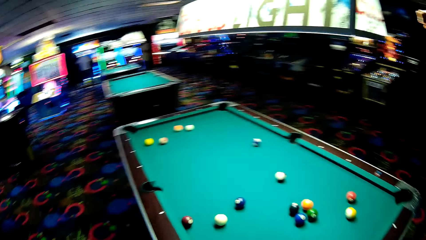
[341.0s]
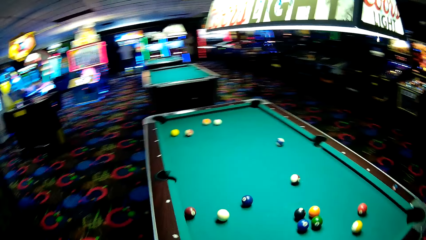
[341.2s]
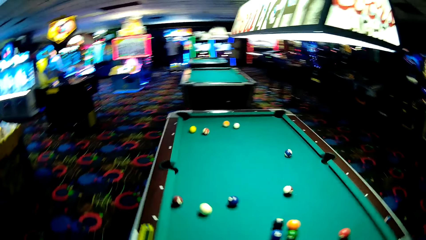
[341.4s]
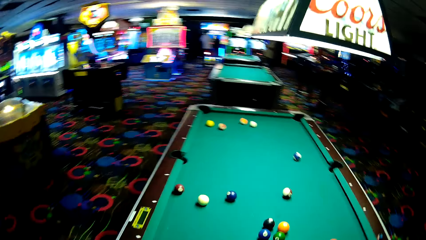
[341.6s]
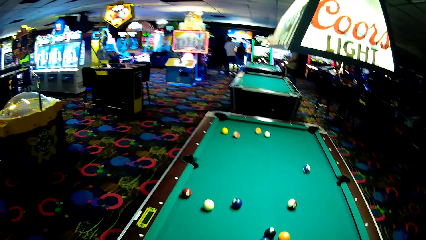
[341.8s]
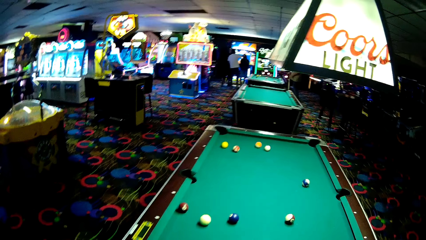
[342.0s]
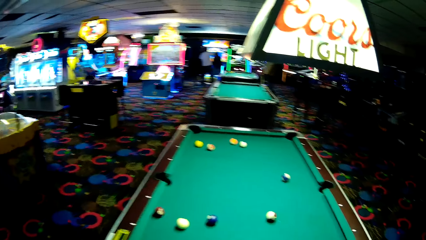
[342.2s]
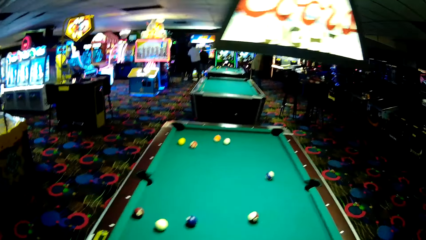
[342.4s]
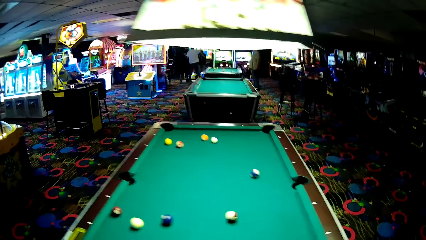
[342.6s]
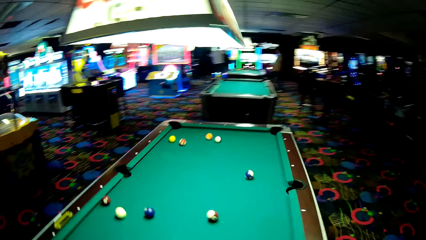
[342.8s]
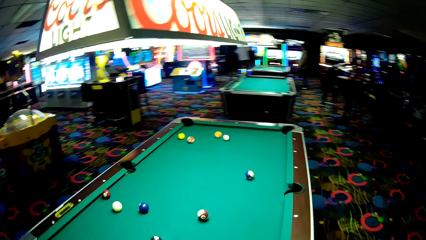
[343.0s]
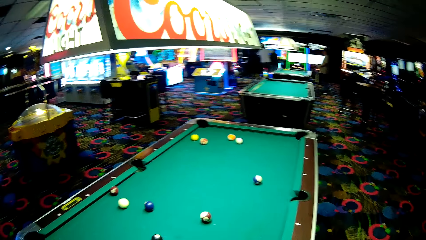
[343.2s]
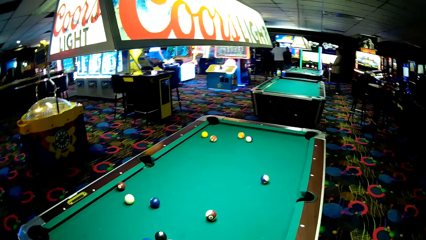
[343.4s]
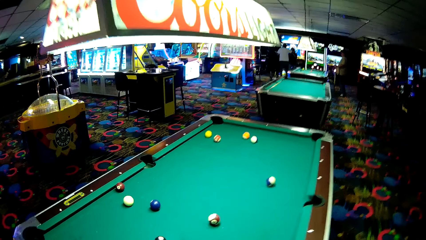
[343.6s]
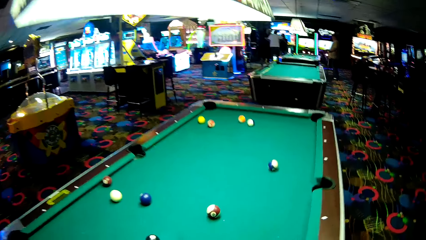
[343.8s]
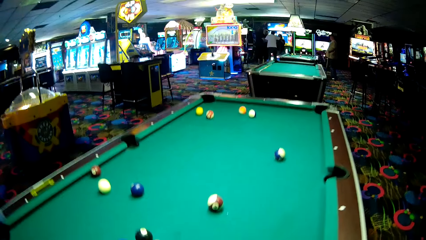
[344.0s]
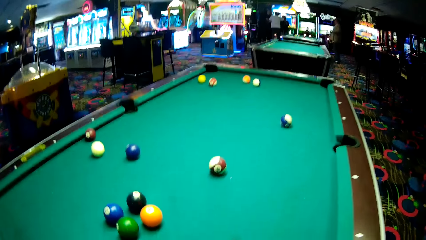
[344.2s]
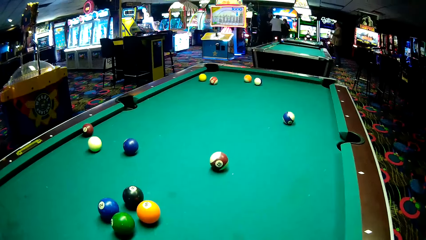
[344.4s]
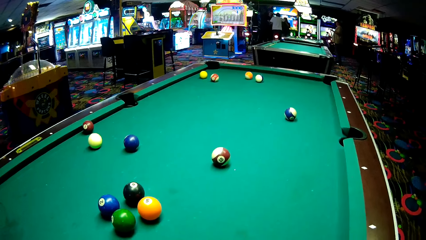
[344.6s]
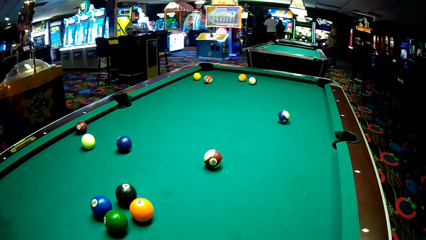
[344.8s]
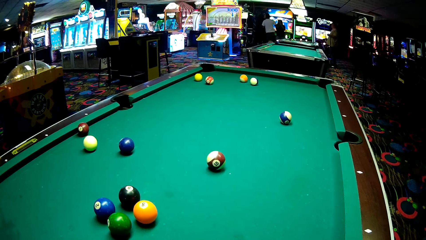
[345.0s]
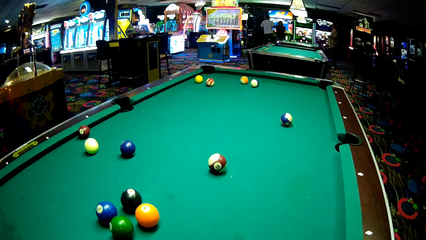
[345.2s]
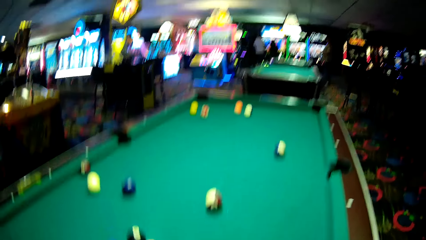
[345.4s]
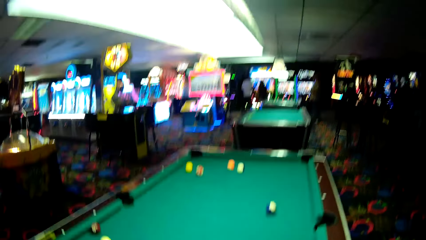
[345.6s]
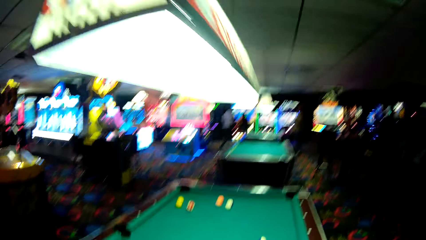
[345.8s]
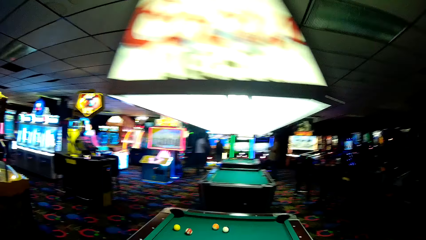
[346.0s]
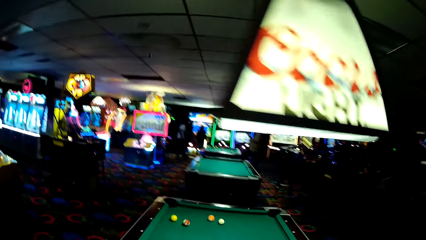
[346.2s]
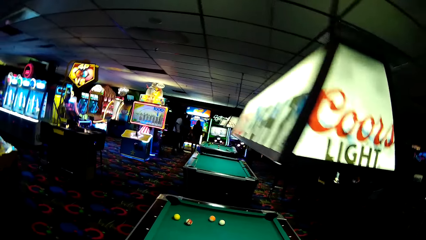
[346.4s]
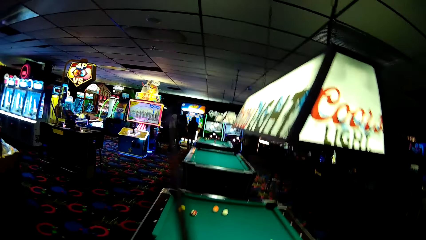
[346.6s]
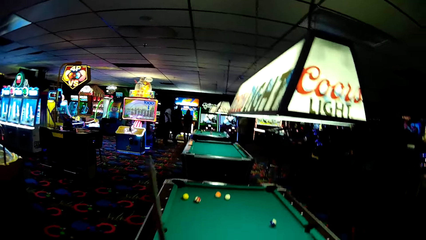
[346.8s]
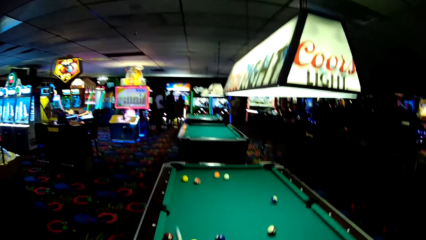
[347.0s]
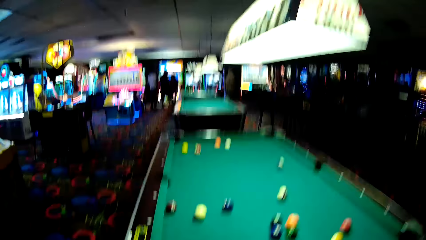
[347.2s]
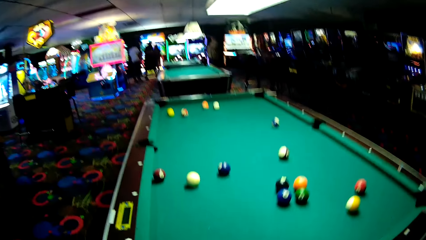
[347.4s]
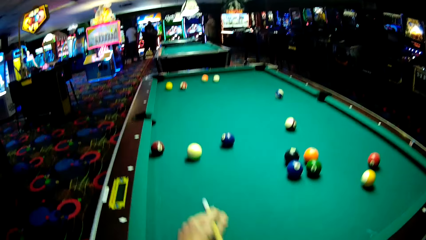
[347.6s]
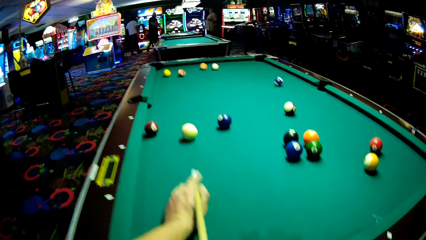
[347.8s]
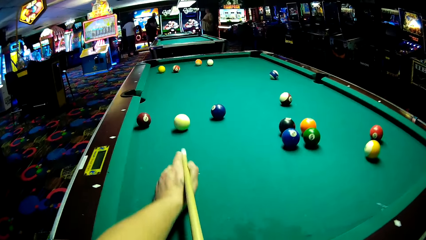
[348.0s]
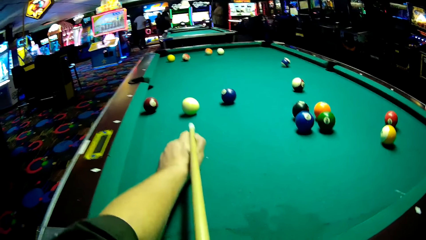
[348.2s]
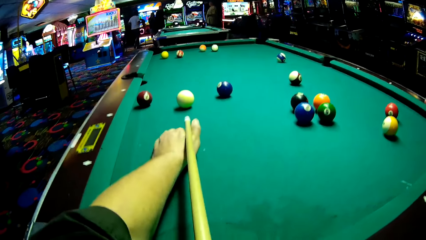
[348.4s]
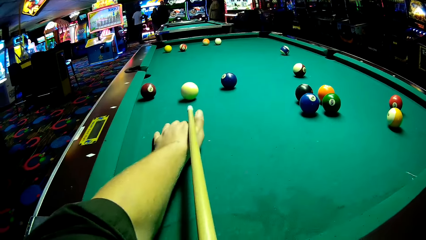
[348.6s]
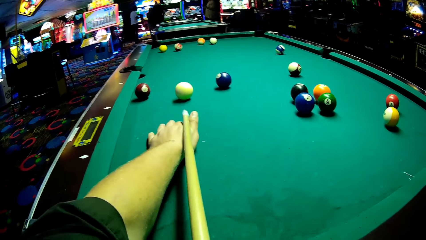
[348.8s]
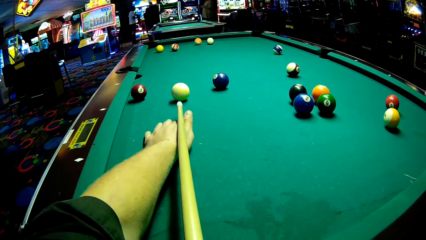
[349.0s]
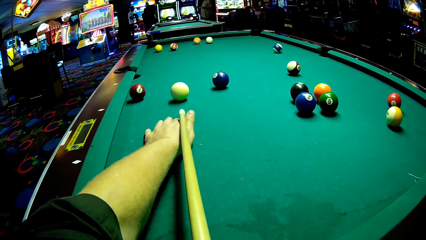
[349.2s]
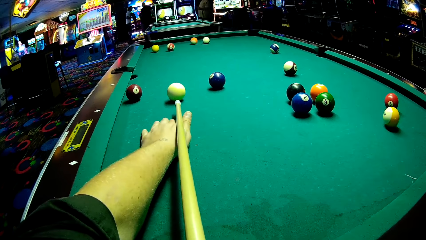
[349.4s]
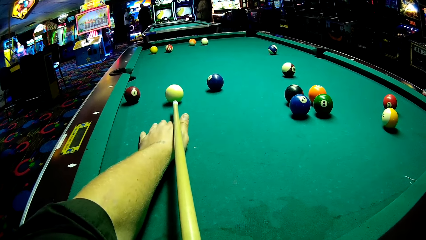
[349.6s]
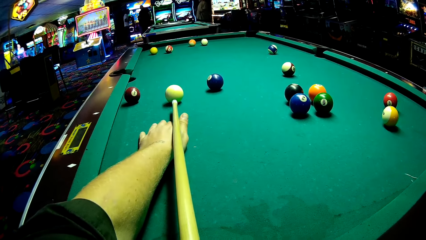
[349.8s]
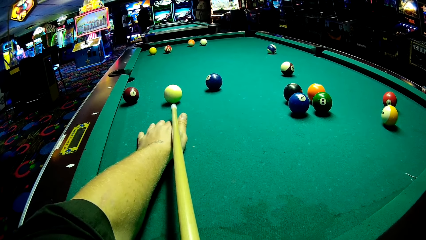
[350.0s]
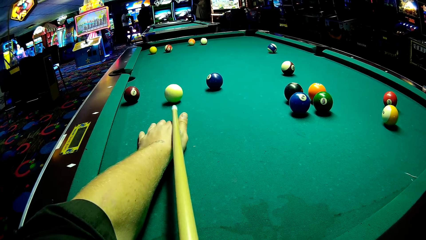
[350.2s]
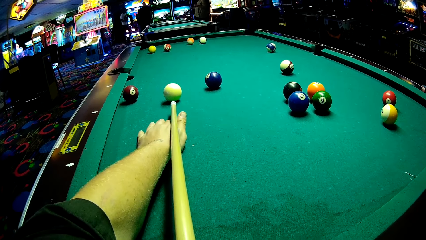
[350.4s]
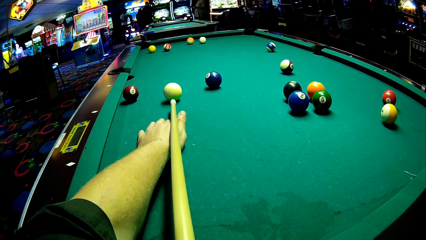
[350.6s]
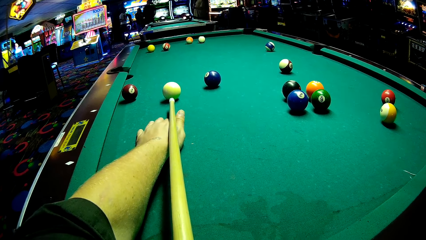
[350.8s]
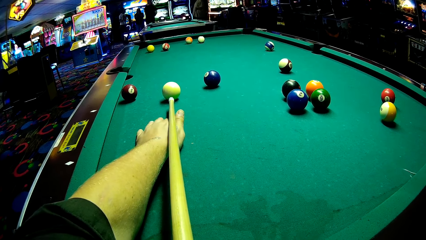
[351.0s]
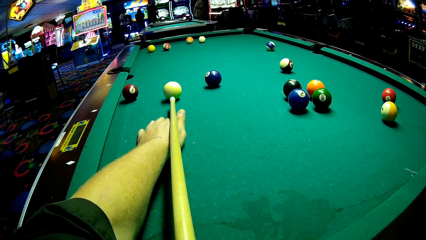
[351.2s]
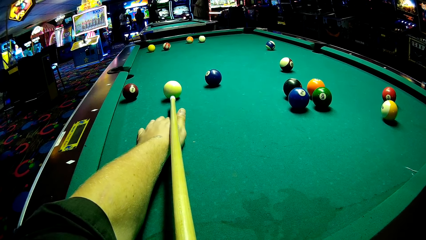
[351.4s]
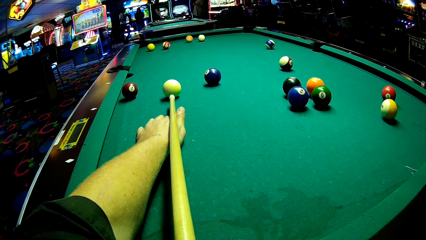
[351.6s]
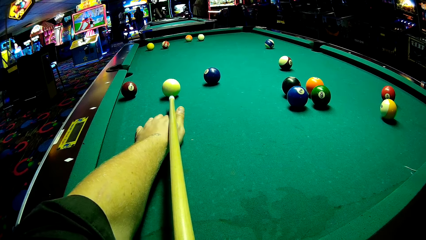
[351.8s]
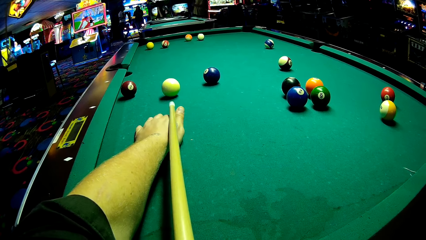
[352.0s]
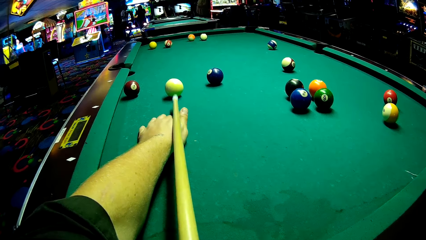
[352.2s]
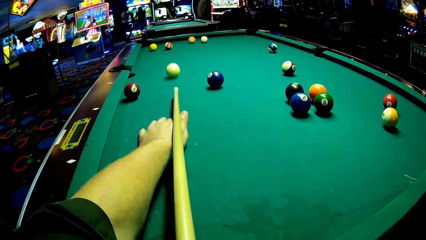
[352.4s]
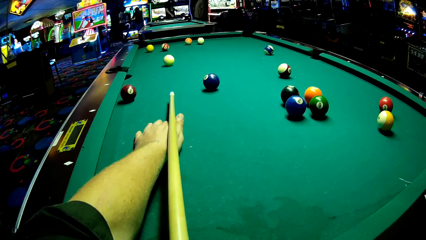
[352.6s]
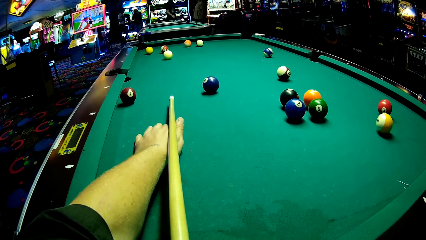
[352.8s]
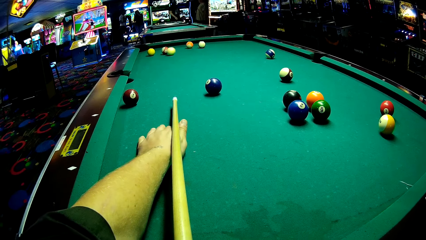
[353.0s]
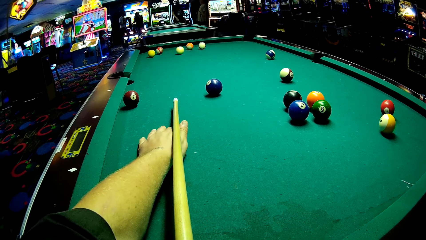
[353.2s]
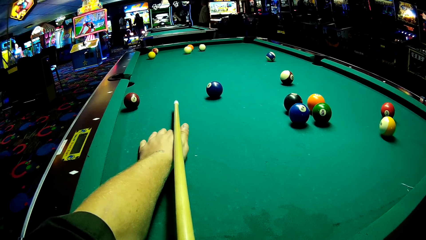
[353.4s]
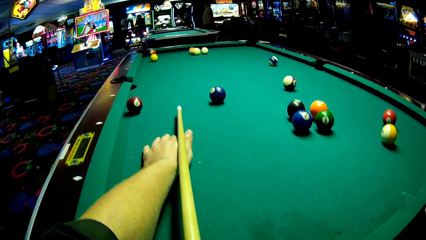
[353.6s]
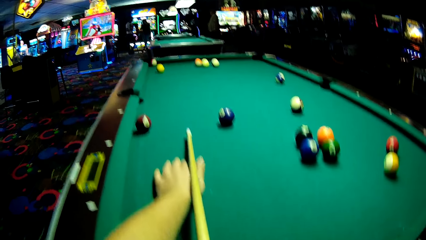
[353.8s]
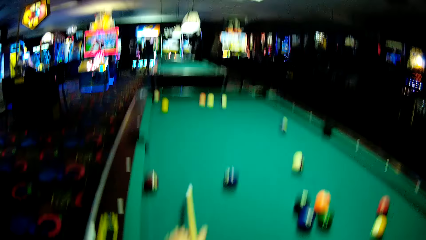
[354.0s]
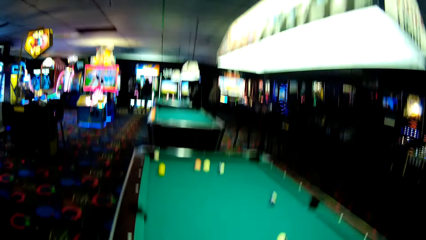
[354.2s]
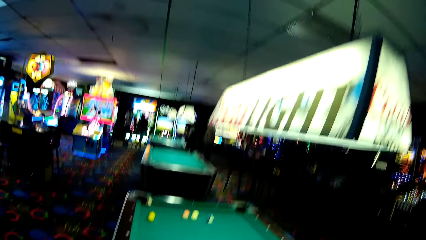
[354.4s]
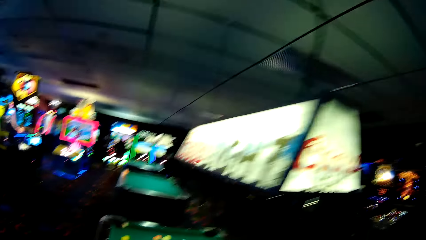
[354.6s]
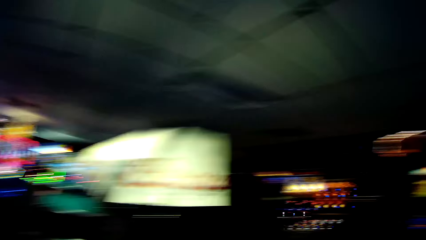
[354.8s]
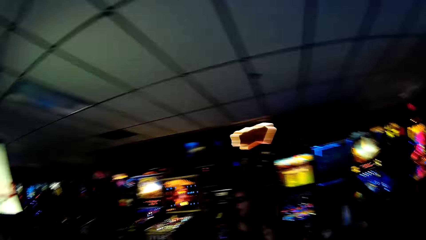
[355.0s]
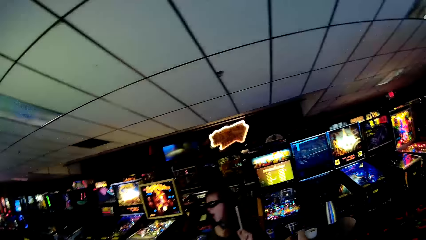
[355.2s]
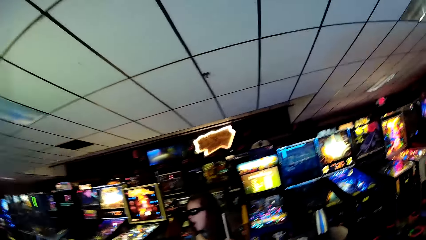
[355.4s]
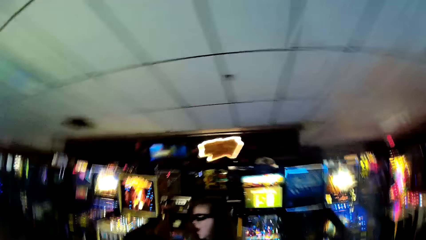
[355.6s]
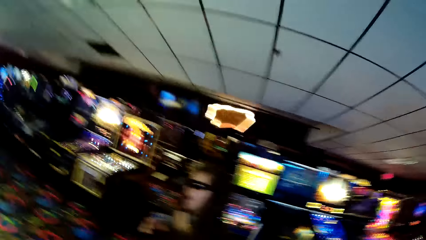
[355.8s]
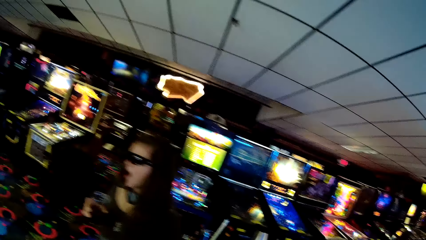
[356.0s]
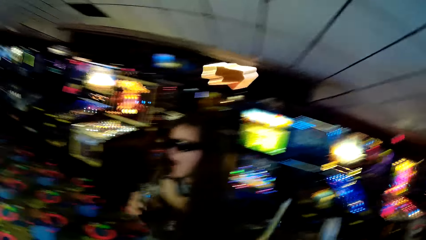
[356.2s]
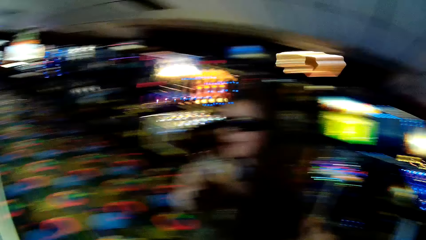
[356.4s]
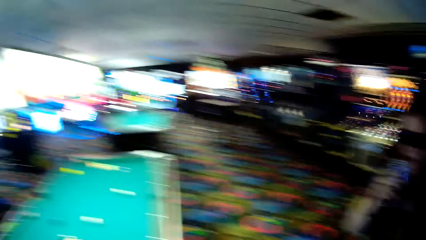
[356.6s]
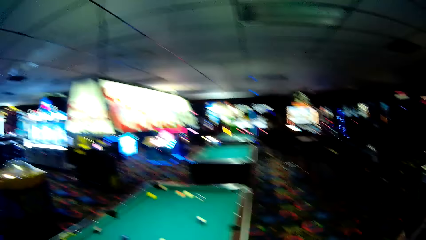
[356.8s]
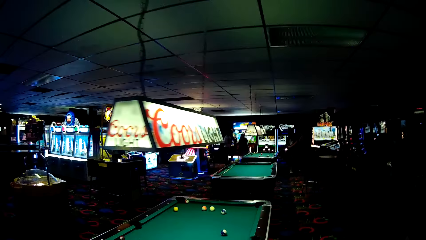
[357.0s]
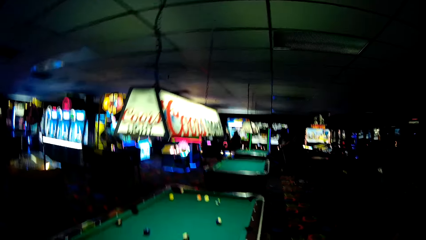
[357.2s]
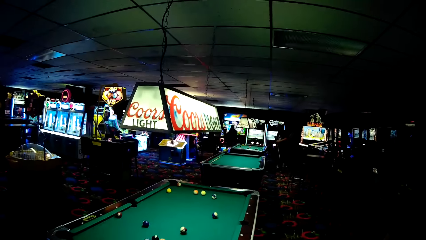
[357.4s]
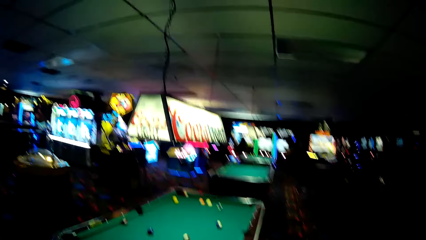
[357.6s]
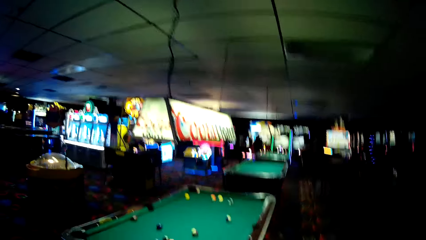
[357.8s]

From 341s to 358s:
The camera wearer walks around. They hold a pool cue. They play a pool game with a person. They hit a ball into the pool rail.
